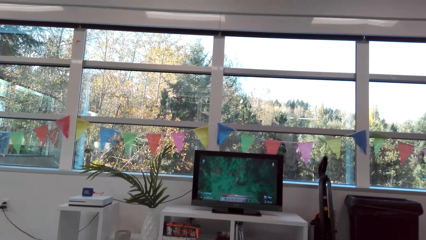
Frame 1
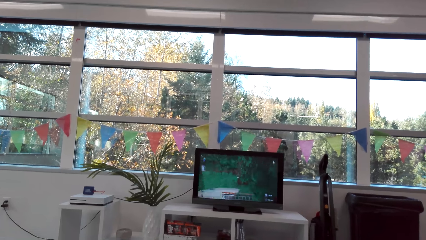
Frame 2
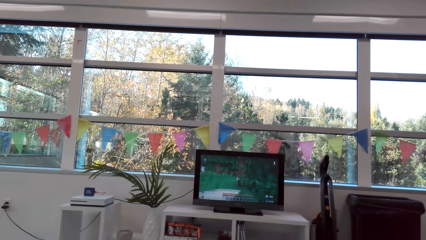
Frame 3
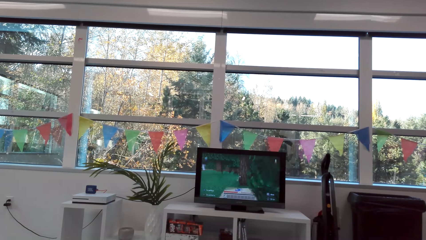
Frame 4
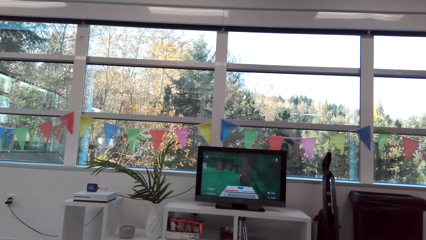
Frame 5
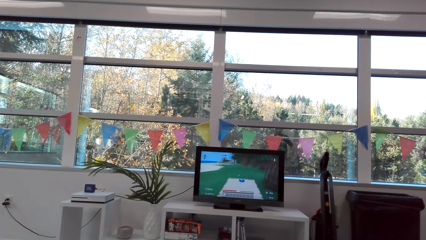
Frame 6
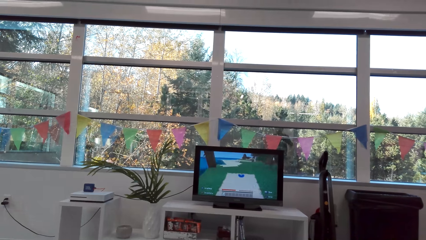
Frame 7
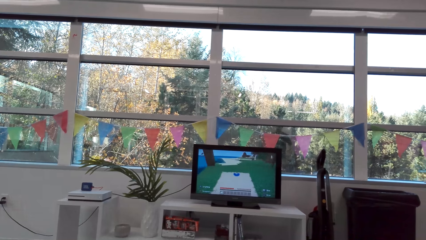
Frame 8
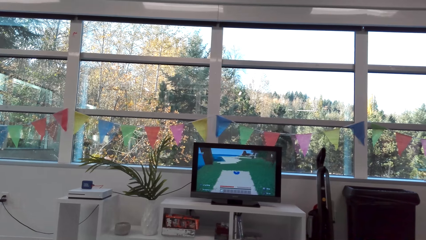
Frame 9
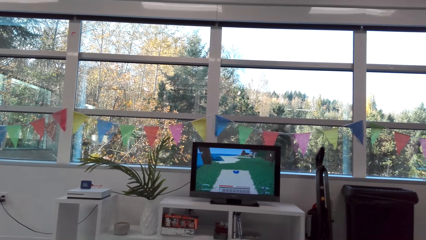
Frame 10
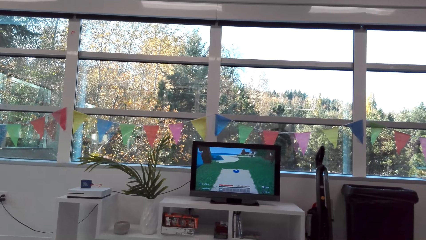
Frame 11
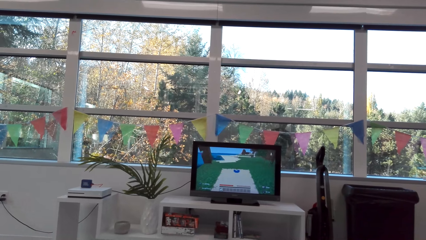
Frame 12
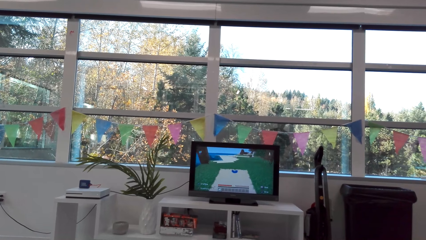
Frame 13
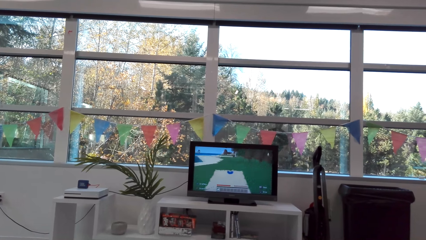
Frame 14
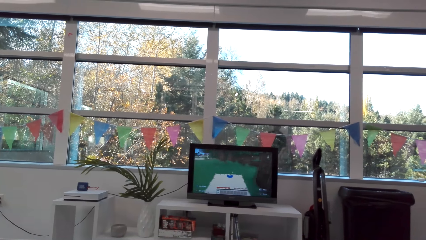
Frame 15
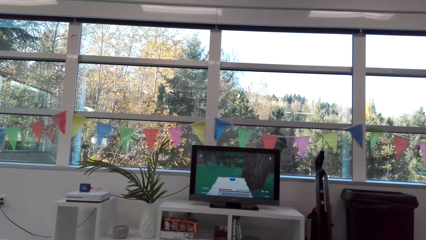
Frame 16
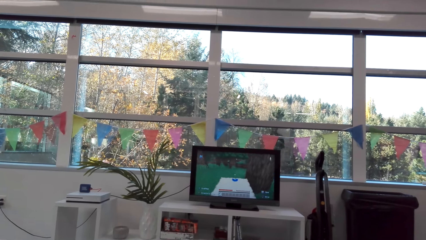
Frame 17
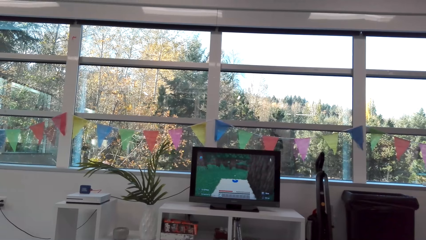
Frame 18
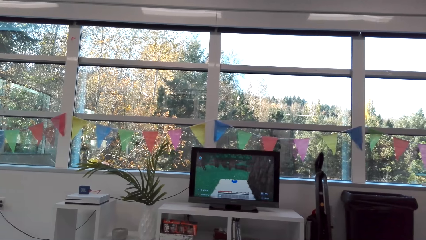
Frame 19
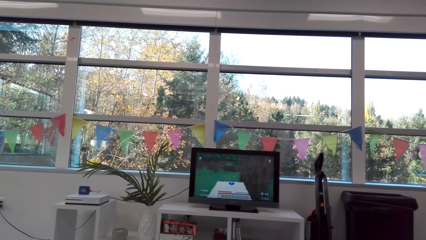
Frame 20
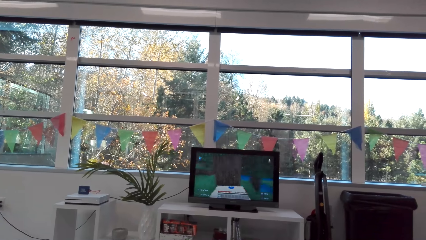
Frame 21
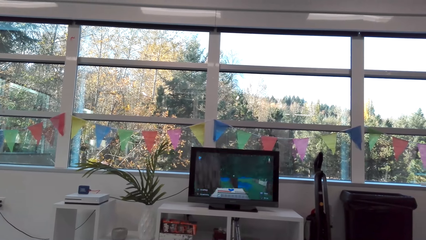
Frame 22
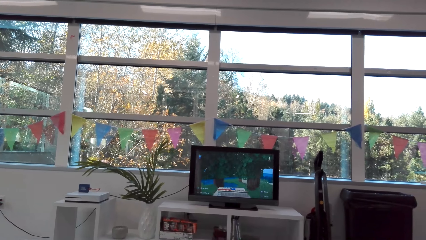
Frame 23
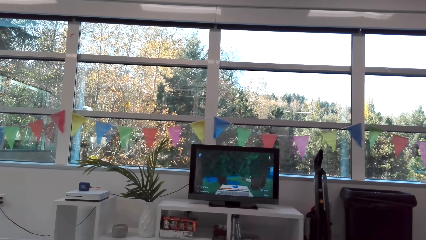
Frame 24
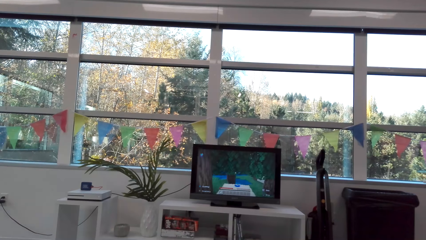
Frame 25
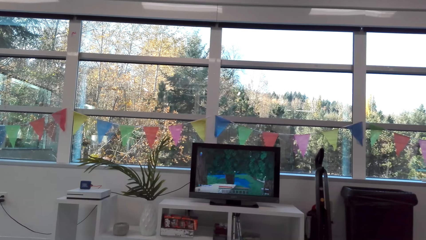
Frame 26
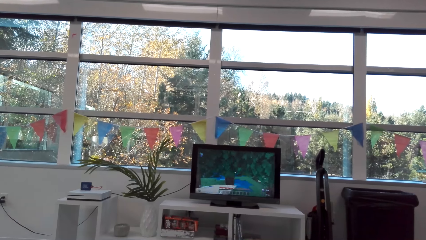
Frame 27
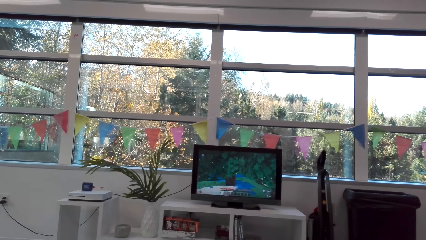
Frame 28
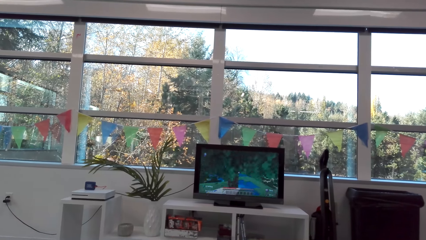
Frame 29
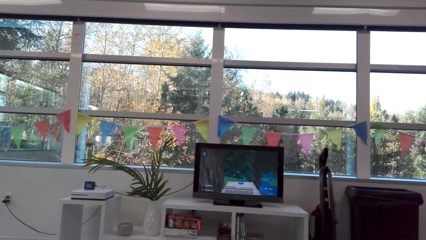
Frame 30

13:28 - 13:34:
A person pockets in the room.

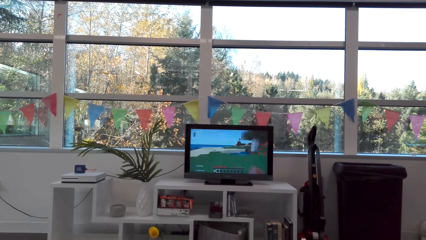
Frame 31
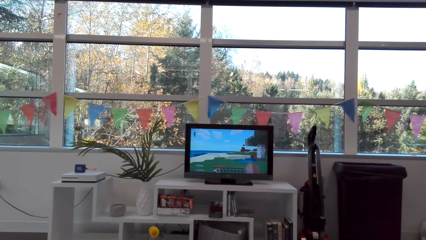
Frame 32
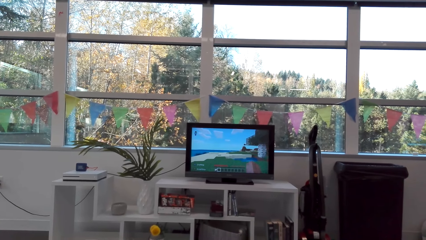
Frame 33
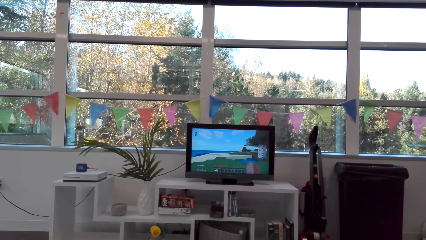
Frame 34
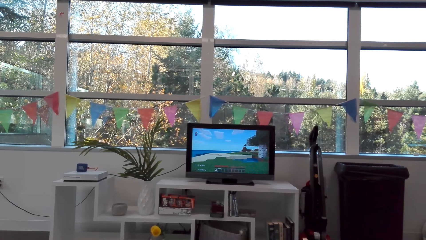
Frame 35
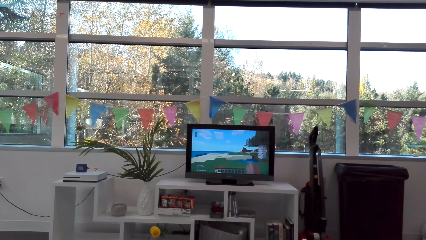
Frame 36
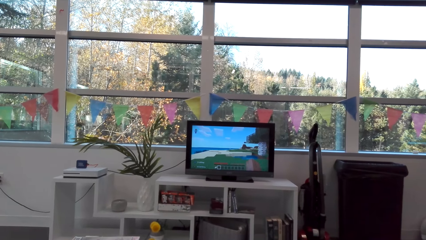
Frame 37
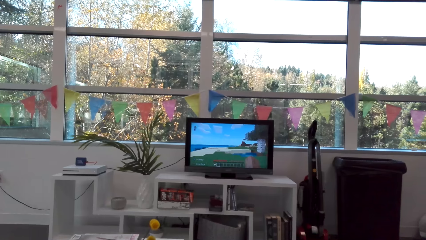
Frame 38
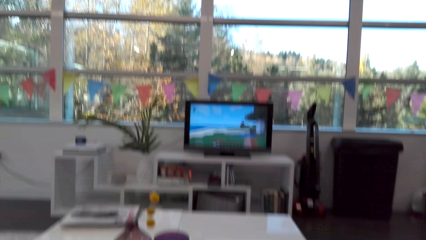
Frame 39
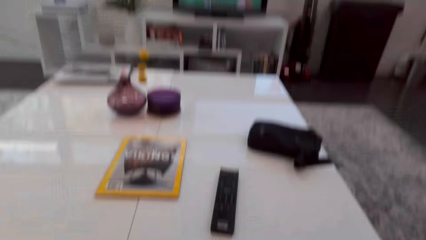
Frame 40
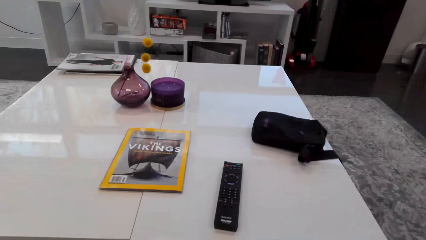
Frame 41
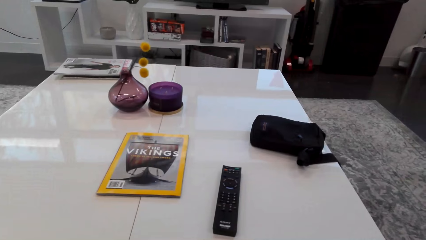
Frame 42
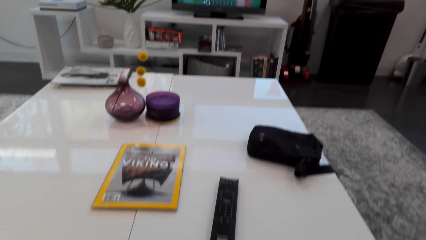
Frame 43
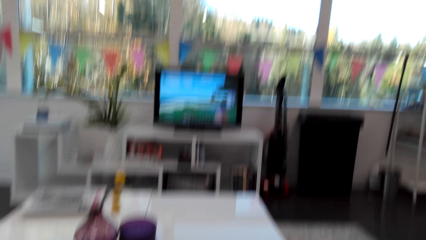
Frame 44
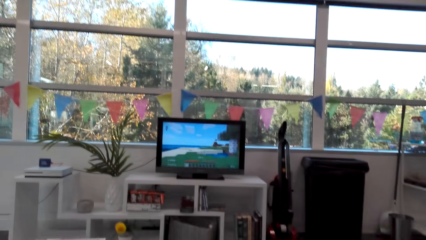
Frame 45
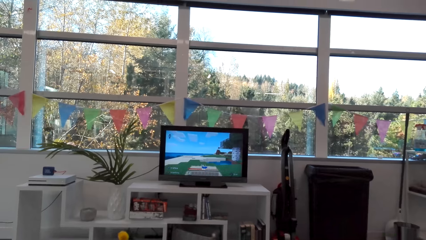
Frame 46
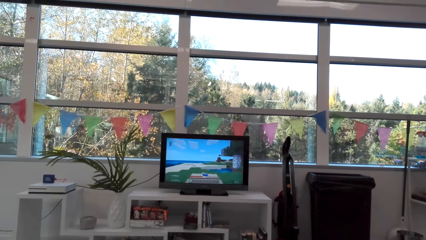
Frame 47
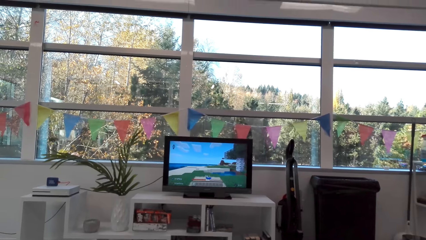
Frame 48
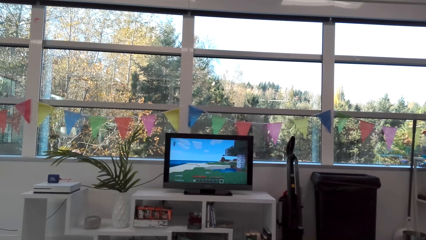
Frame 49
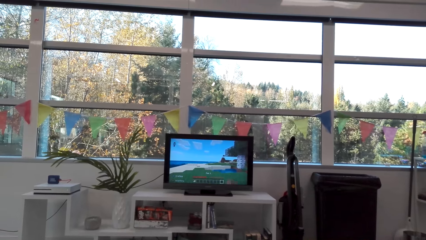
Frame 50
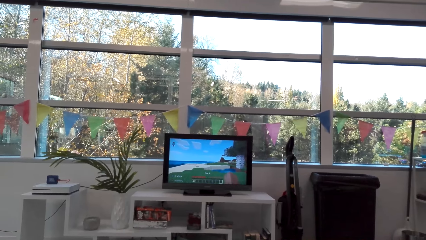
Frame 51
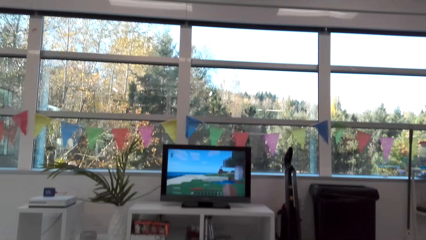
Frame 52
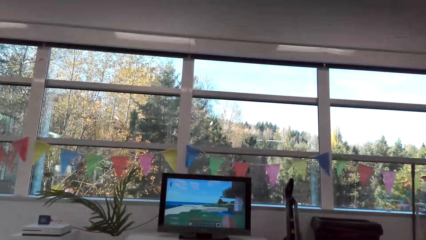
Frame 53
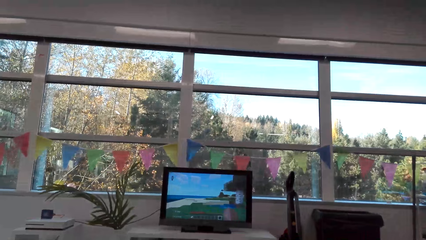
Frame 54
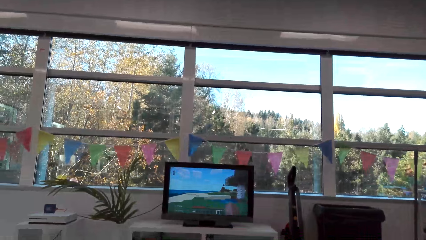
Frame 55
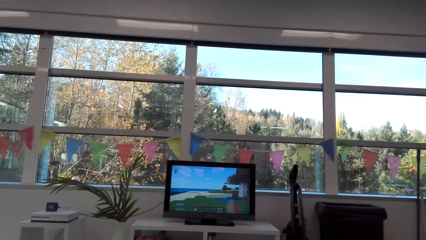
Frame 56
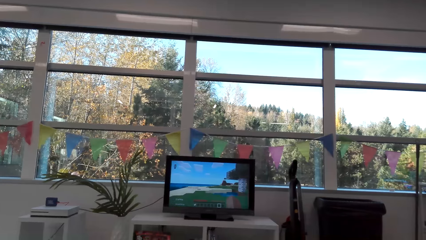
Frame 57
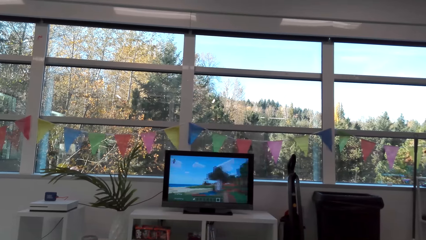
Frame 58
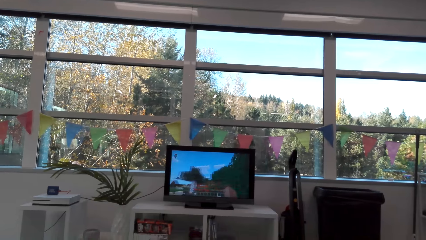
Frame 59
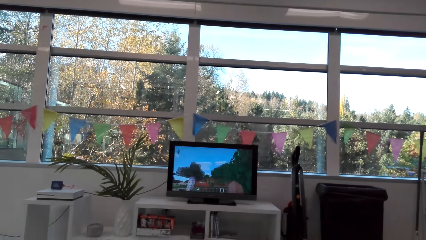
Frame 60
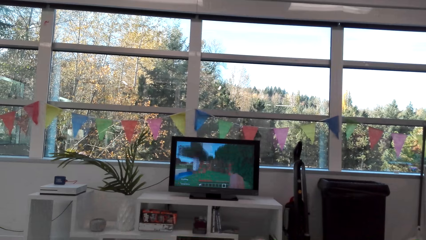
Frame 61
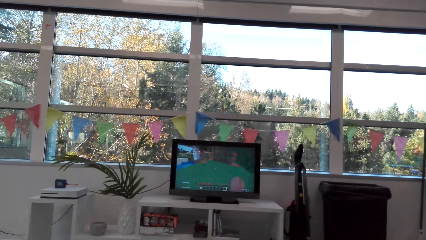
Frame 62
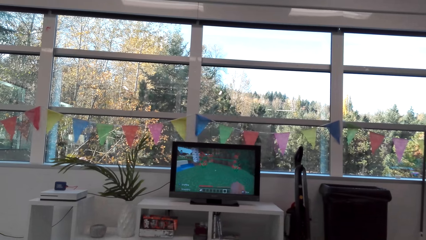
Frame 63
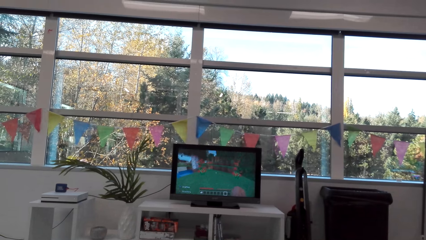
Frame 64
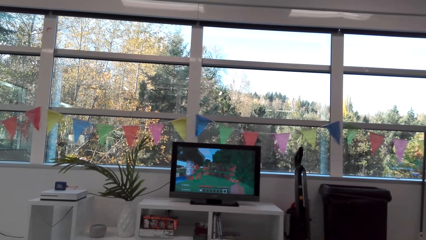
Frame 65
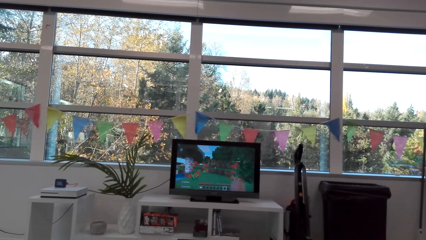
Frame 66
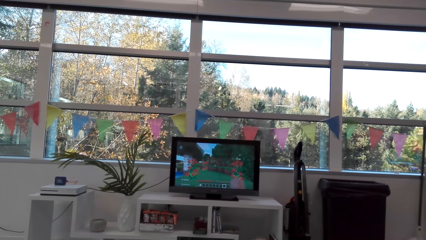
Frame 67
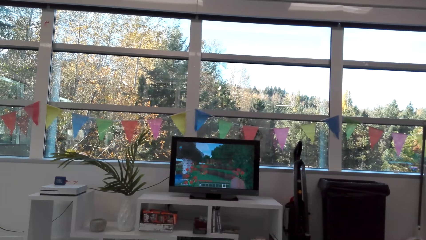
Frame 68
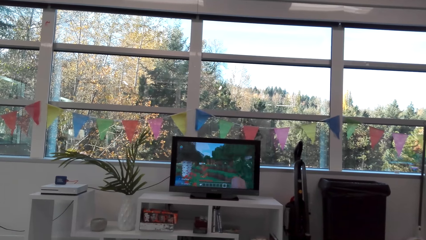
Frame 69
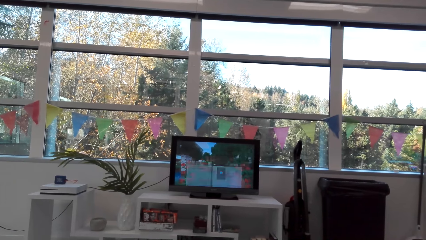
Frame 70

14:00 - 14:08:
The camera wearer looks on the table. They play a video game in the room.

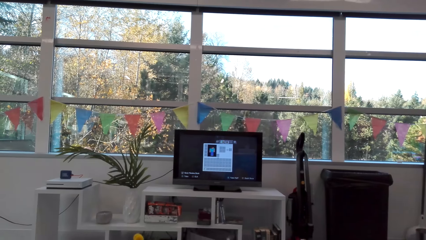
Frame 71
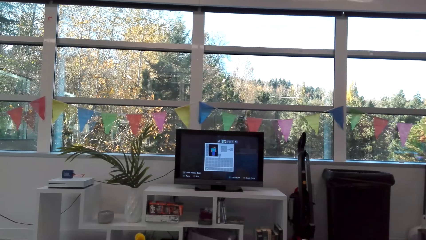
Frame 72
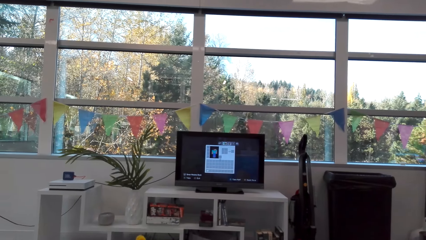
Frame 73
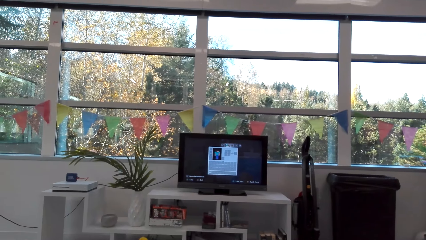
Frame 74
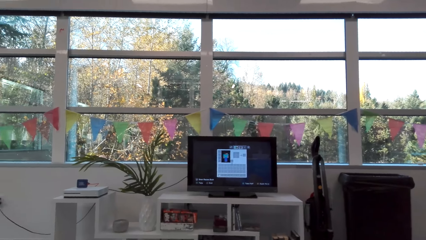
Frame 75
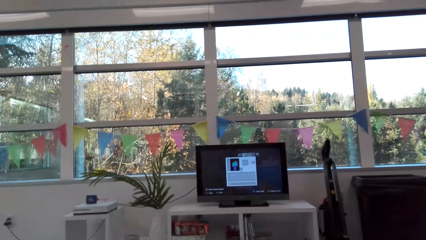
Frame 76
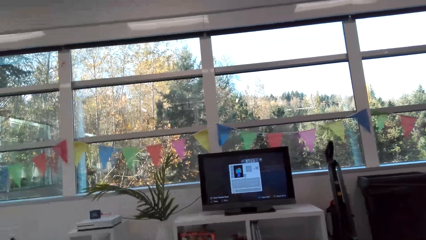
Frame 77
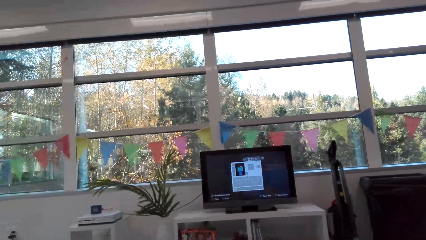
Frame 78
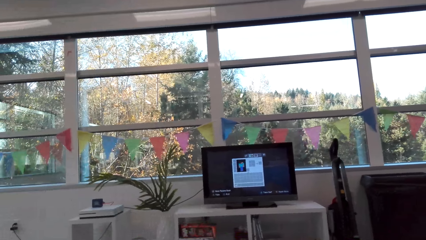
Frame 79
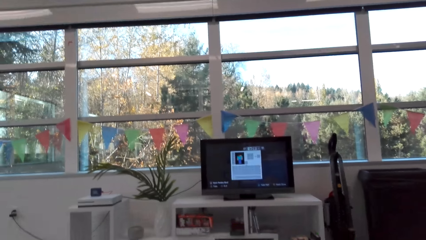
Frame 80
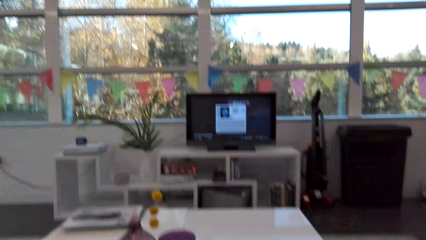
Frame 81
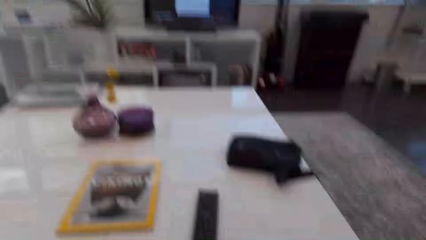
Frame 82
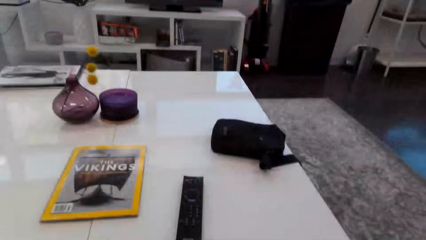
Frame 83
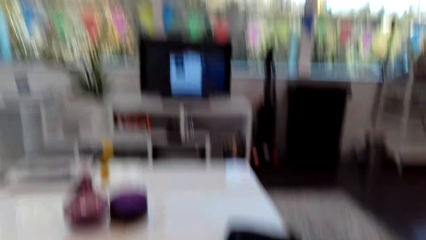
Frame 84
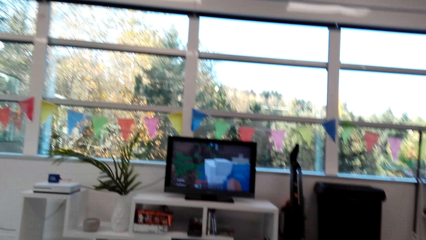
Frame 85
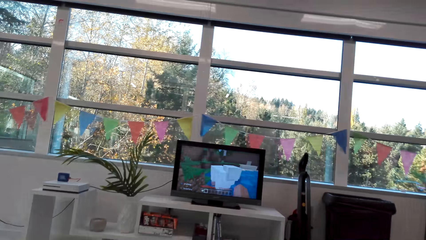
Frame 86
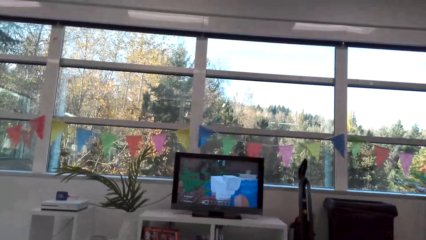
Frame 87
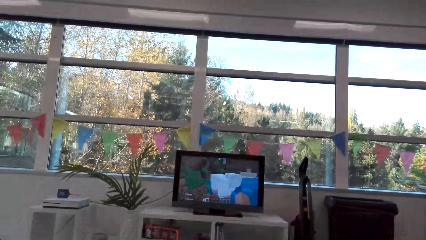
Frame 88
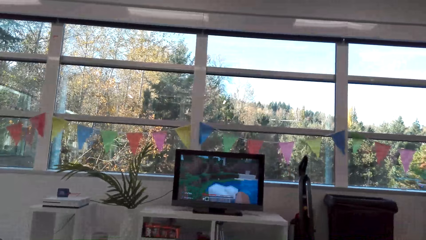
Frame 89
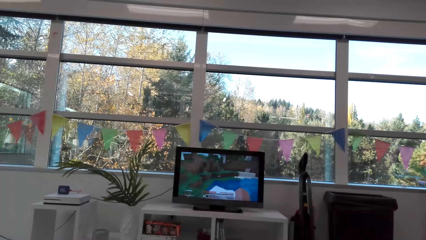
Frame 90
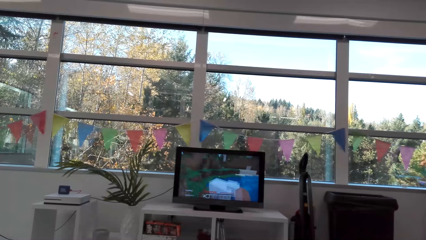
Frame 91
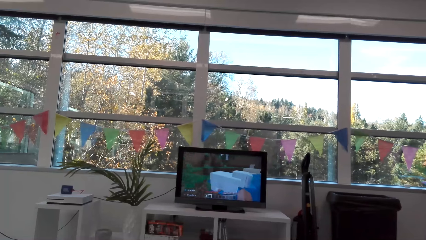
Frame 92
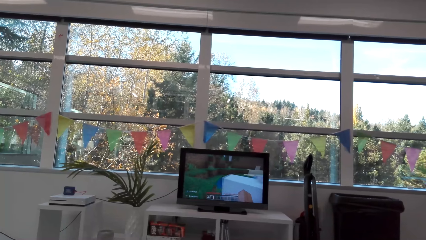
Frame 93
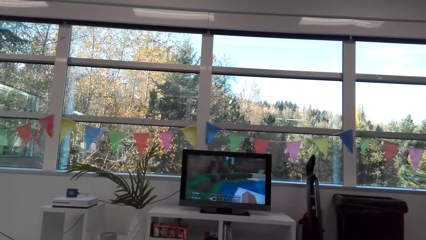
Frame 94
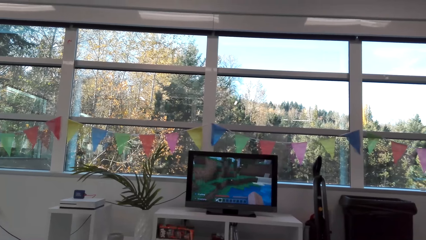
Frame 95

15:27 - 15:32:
The camera wearer looks on the table. They play a video game in the room.
